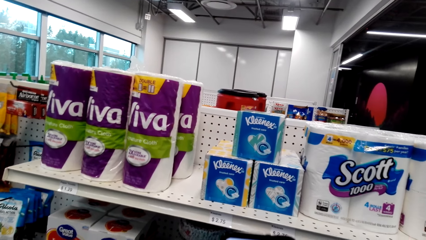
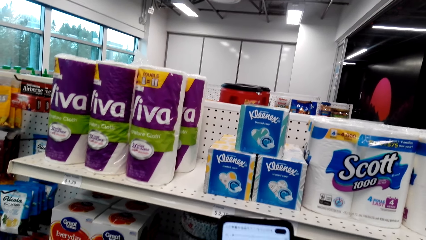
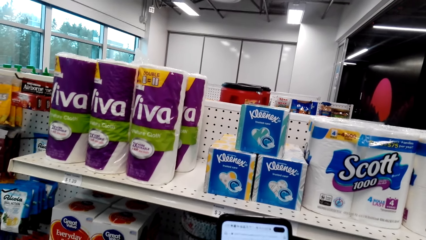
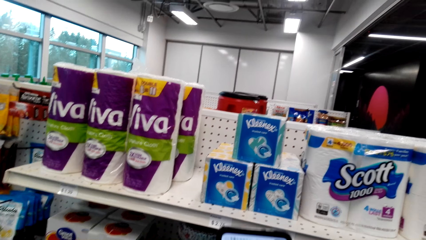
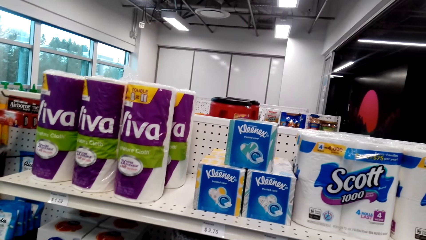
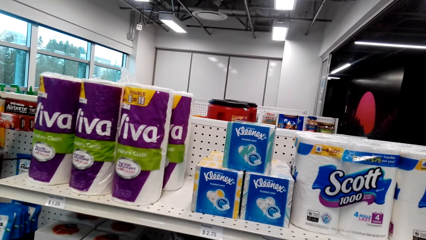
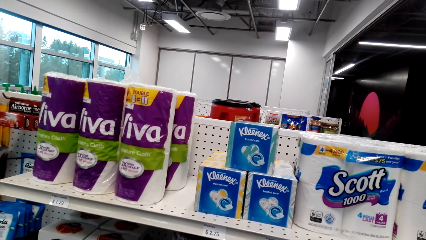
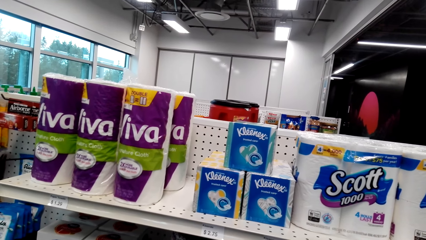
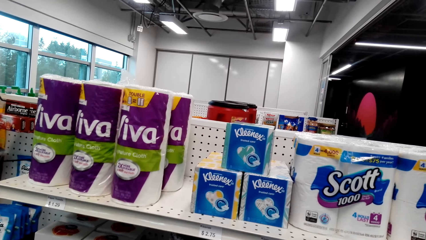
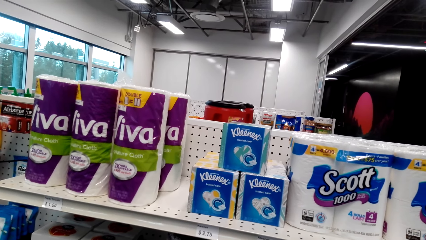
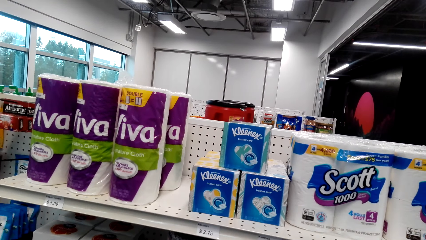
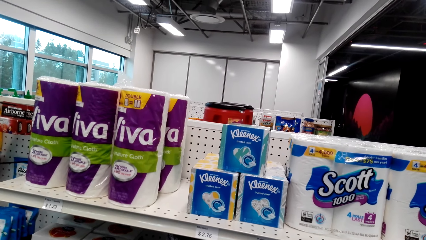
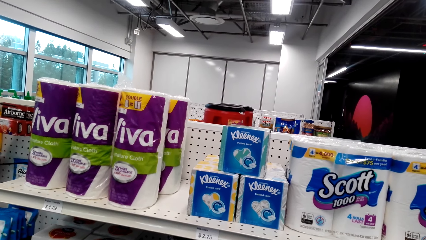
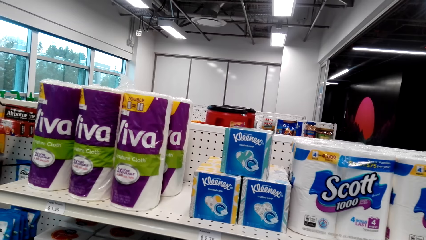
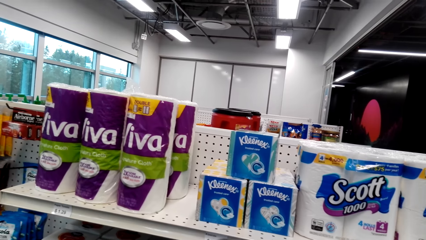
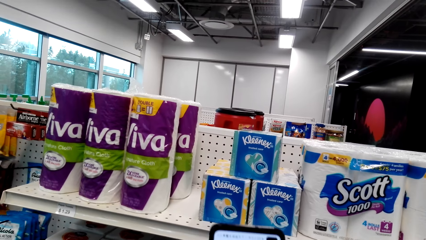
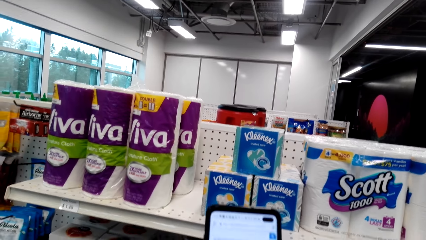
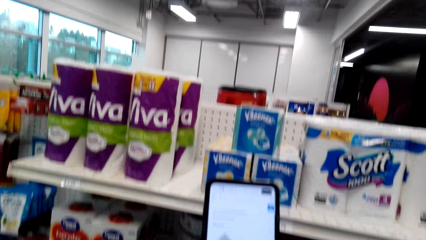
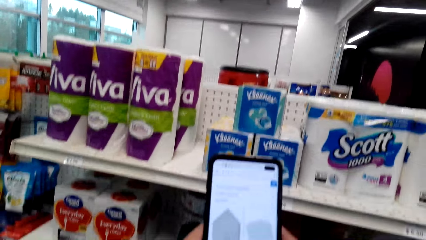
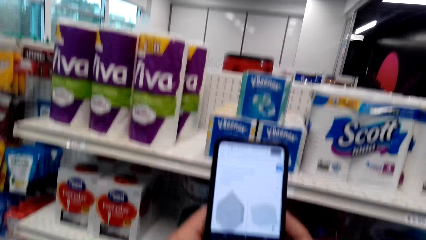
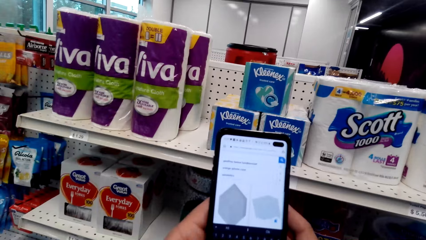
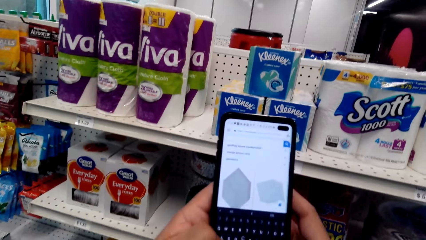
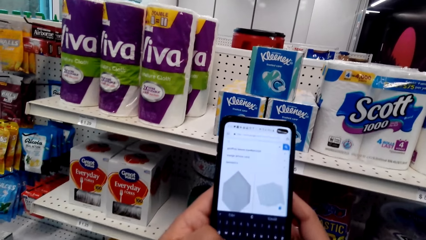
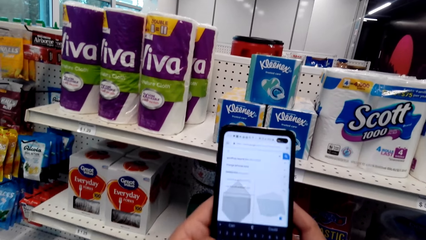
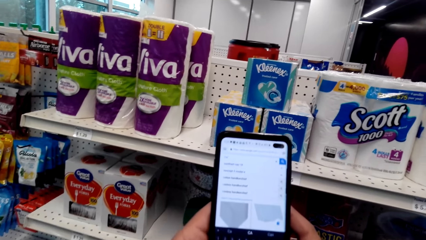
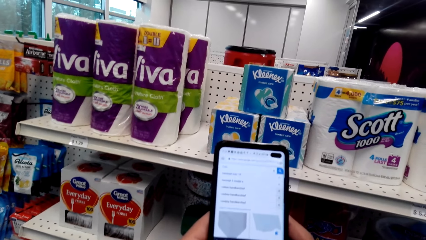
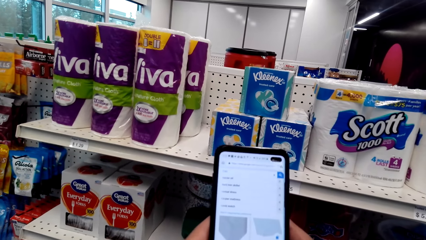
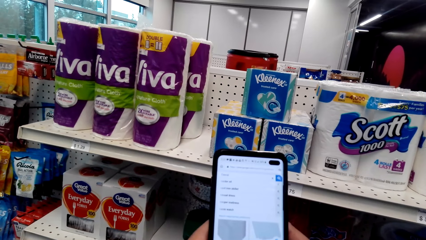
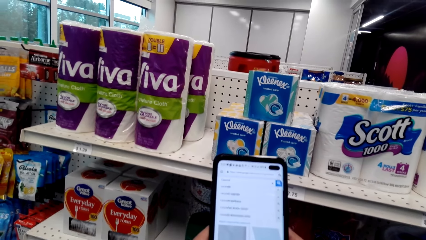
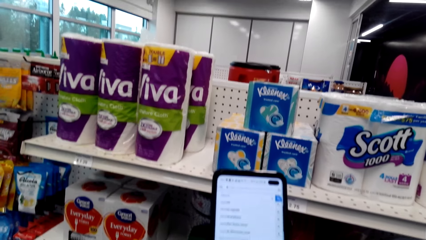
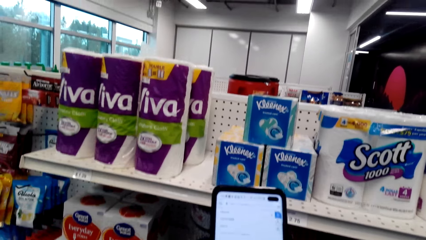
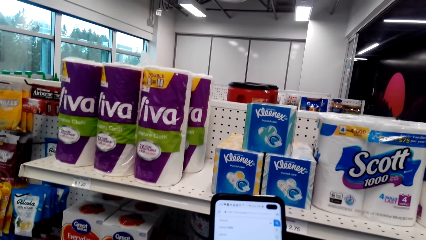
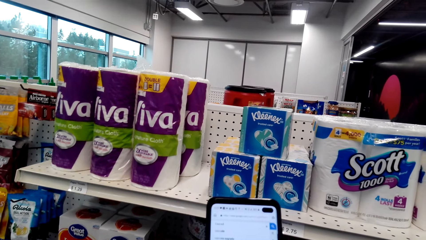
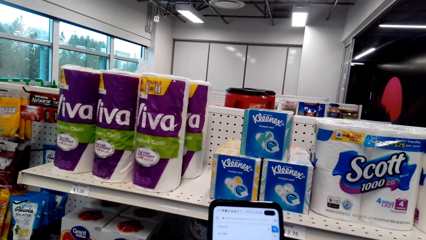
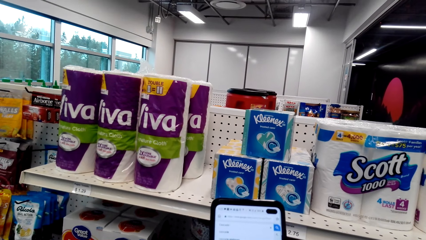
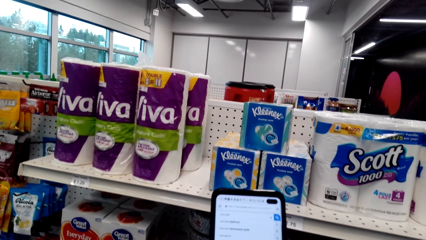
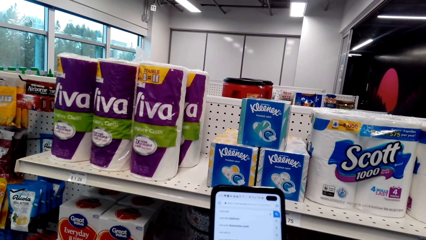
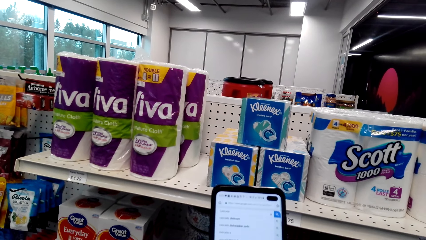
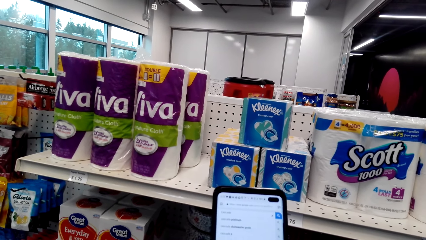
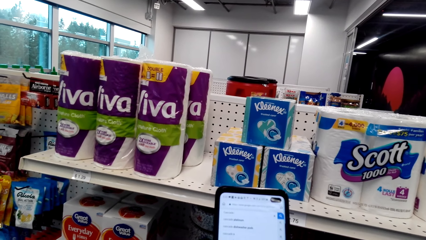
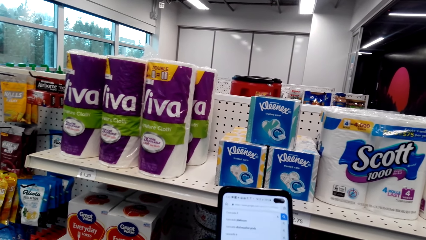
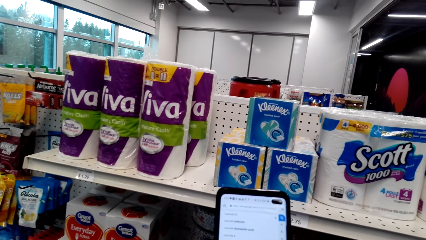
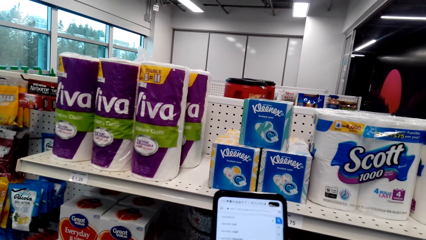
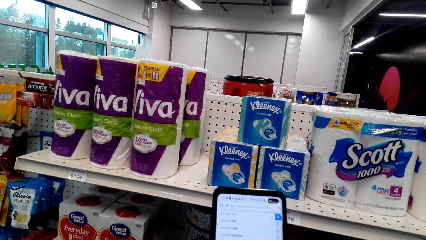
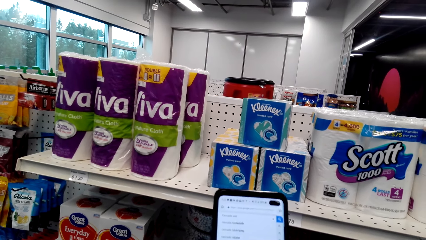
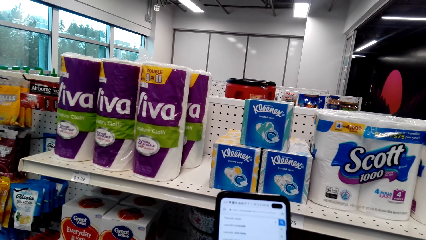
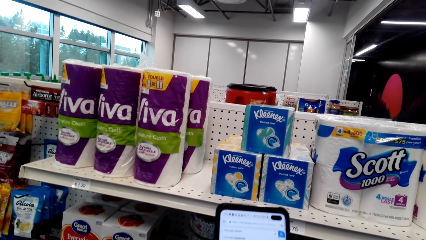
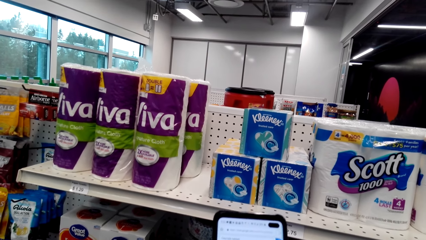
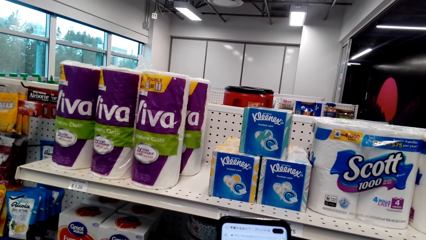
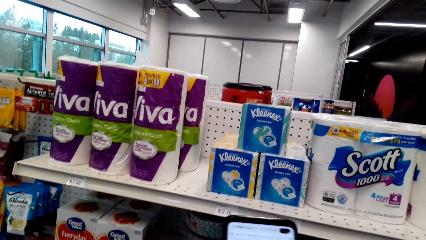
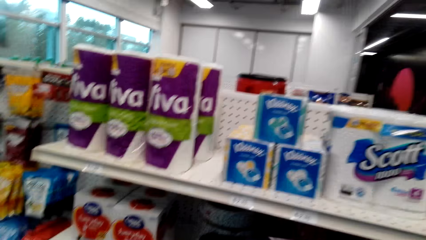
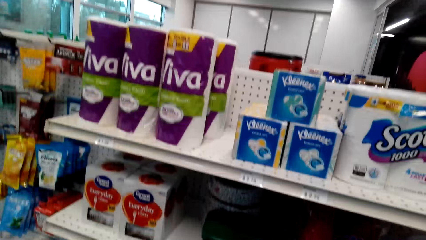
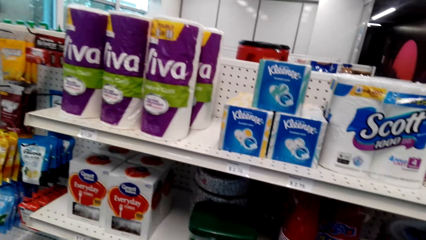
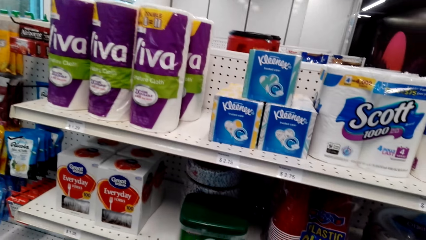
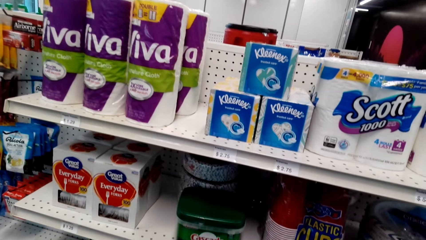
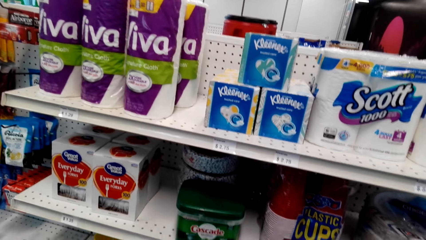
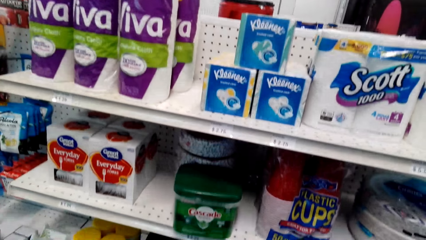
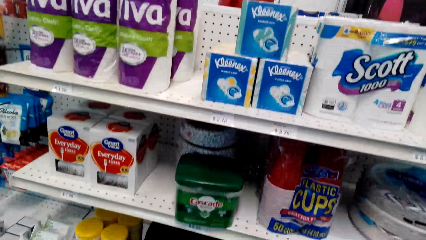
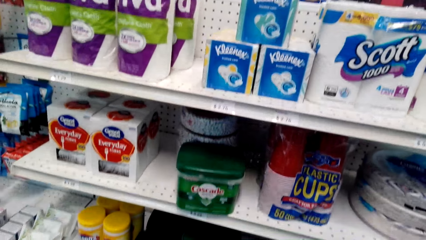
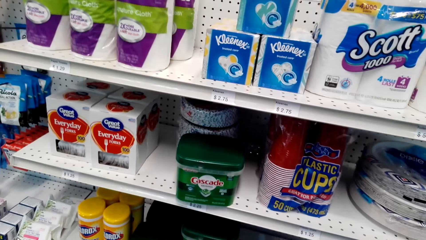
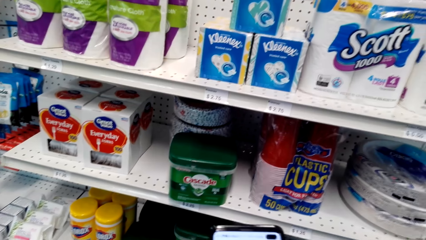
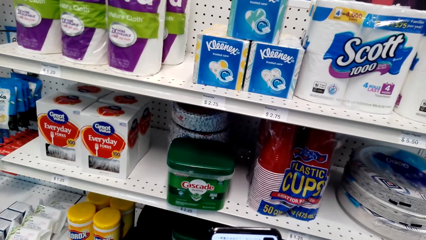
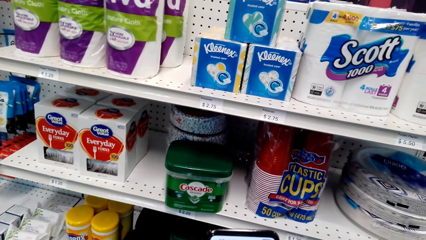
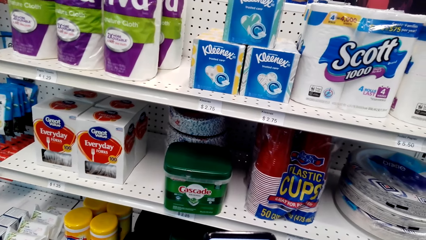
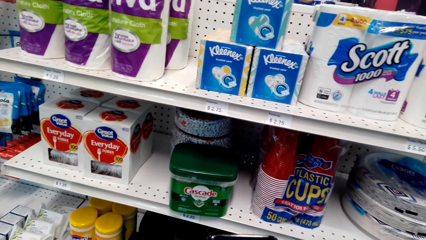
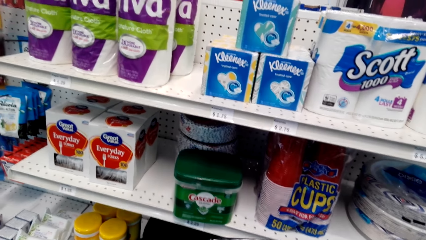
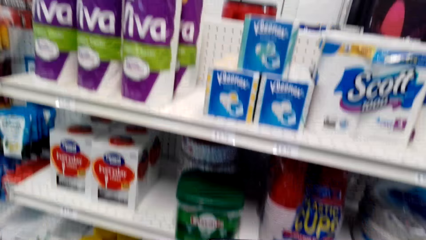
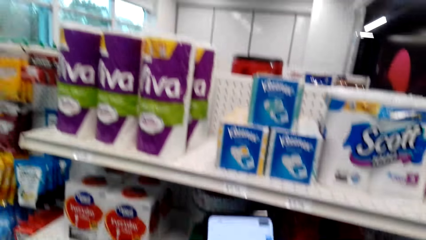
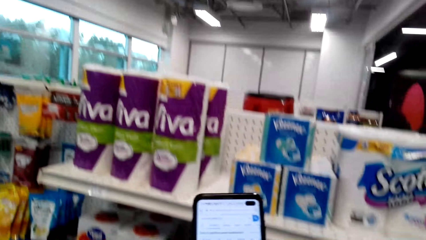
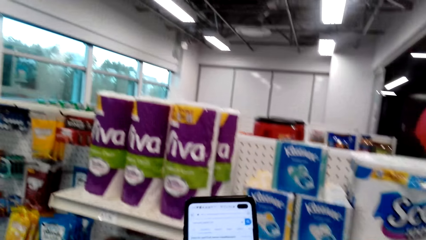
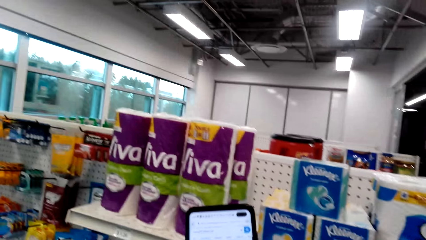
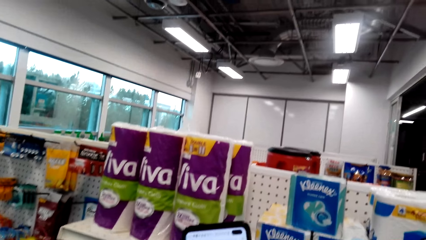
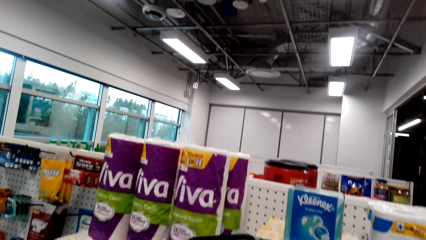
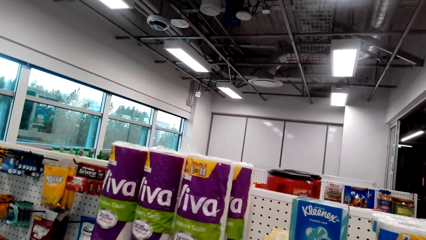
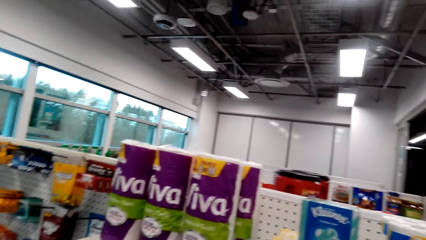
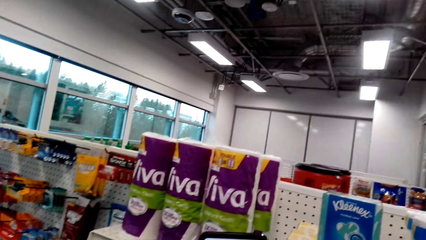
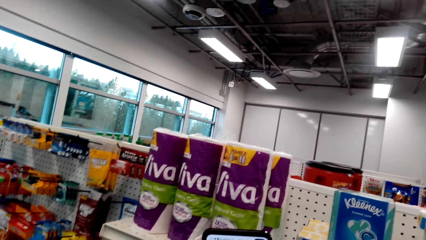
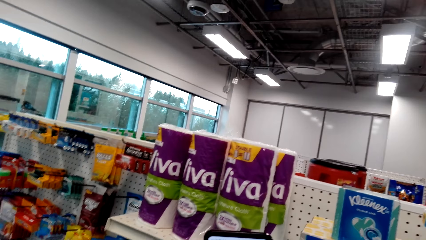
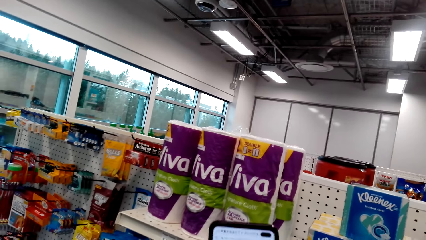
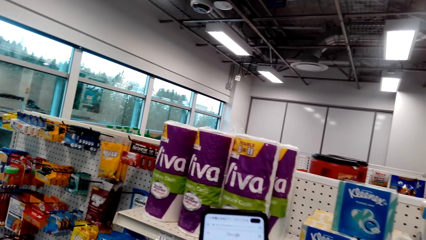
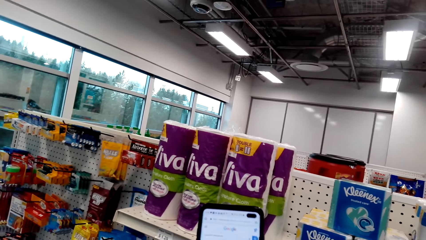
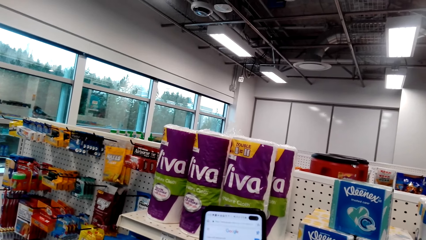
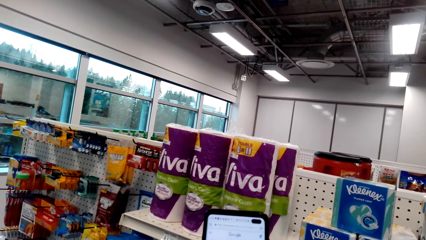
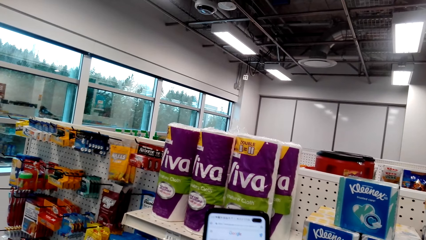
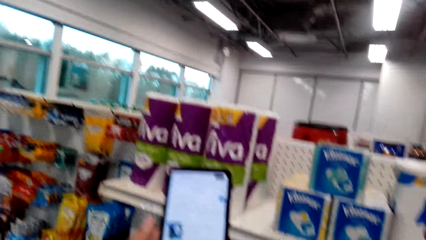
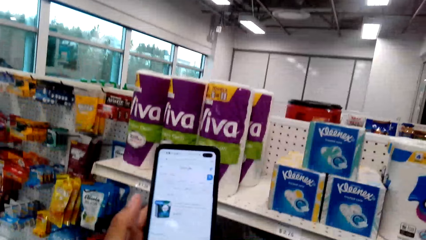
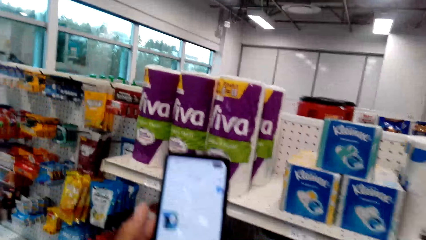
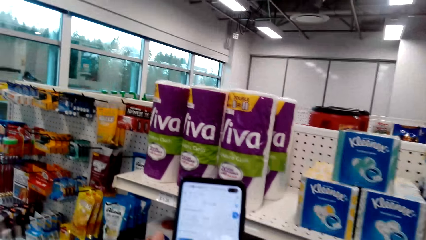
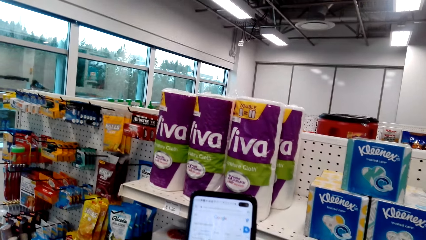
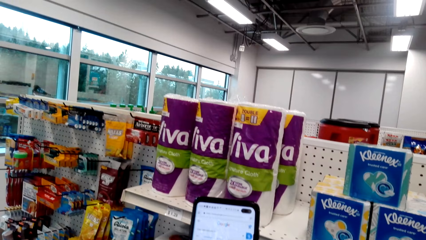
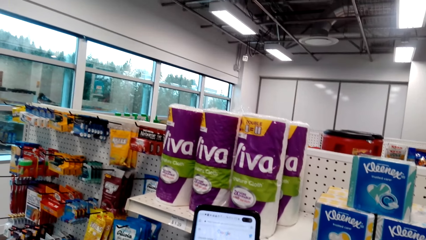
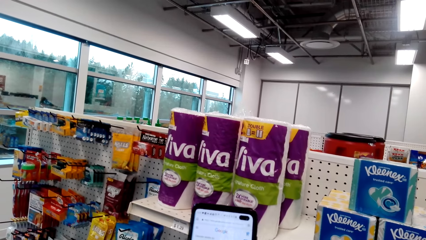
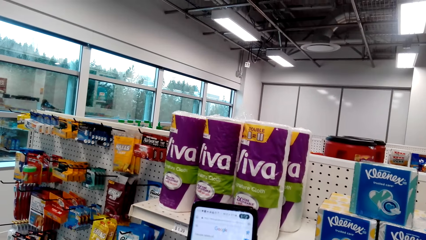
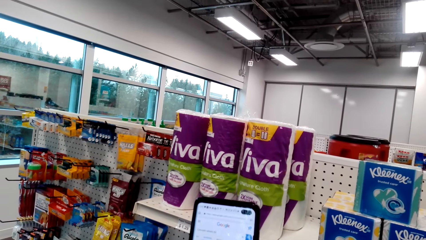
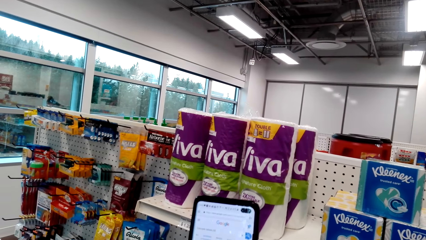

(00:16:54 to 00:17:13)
The camera wearer operates the phone and scrolls the phone. They look around. They use the phone.
